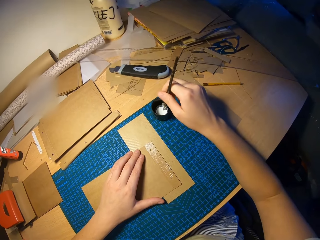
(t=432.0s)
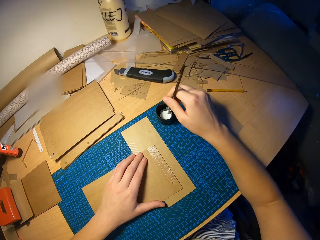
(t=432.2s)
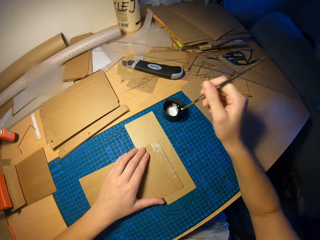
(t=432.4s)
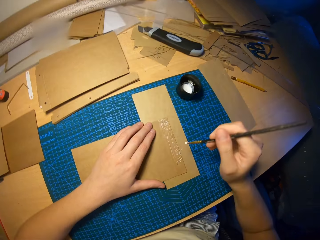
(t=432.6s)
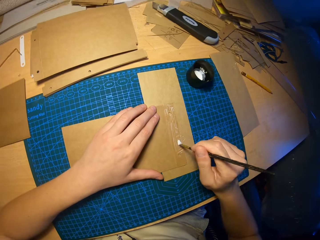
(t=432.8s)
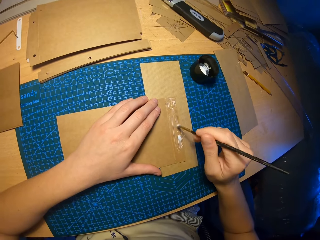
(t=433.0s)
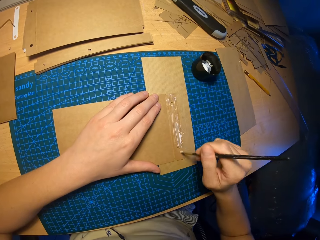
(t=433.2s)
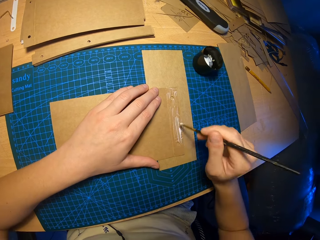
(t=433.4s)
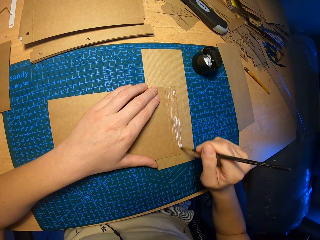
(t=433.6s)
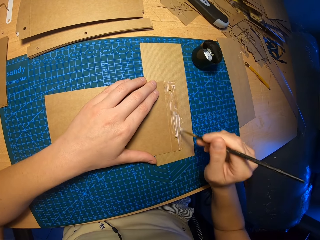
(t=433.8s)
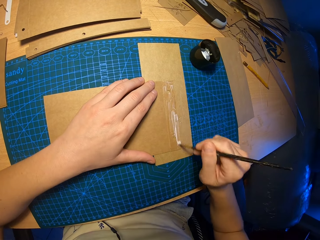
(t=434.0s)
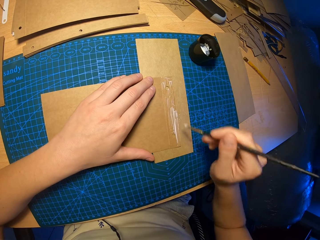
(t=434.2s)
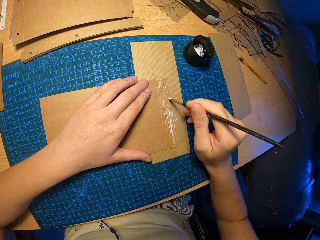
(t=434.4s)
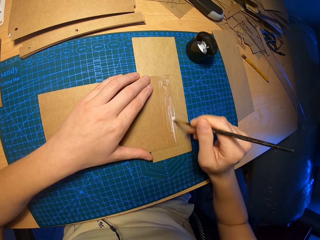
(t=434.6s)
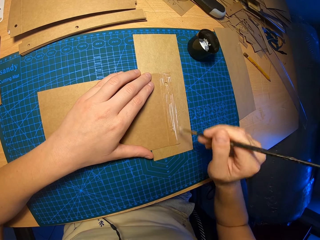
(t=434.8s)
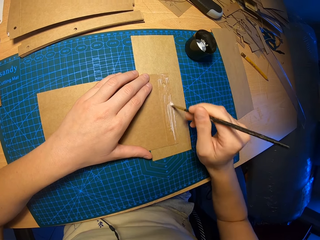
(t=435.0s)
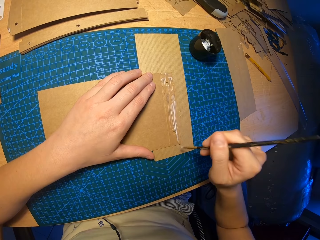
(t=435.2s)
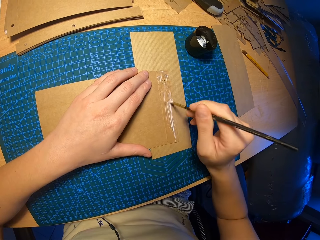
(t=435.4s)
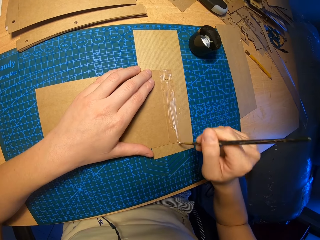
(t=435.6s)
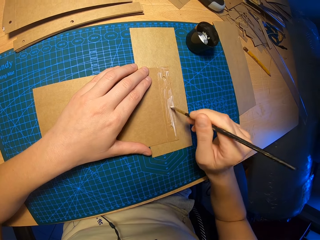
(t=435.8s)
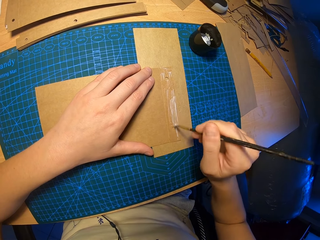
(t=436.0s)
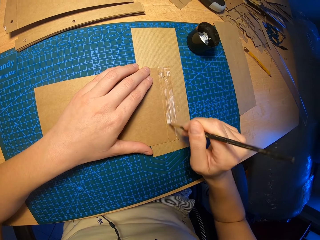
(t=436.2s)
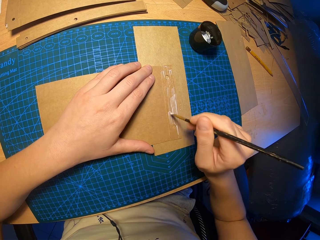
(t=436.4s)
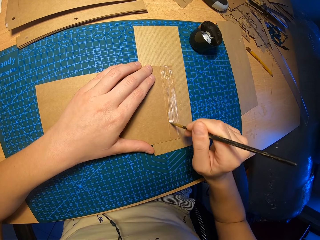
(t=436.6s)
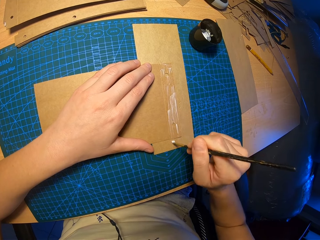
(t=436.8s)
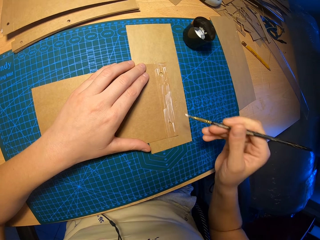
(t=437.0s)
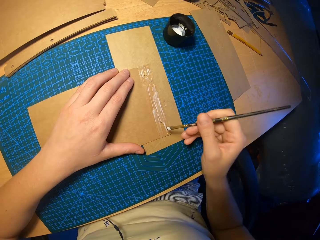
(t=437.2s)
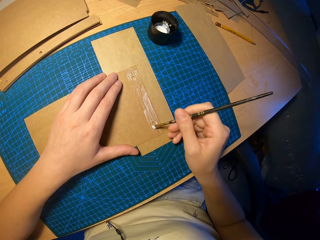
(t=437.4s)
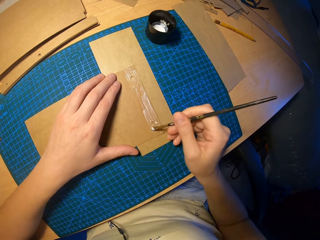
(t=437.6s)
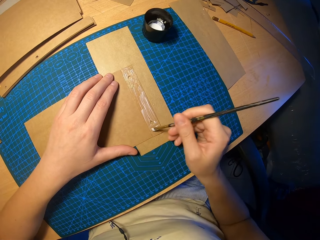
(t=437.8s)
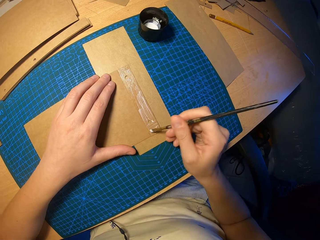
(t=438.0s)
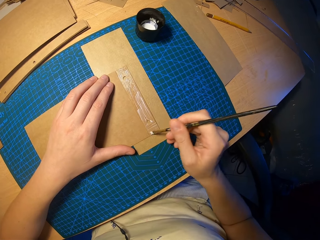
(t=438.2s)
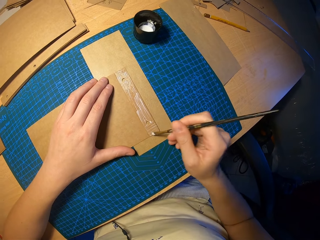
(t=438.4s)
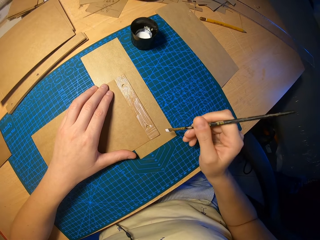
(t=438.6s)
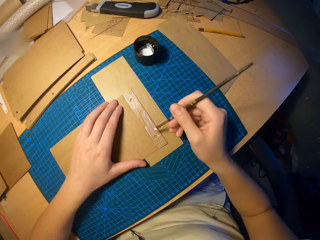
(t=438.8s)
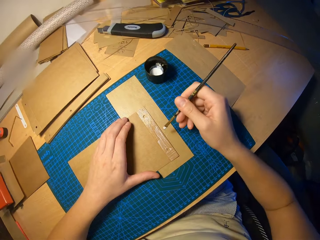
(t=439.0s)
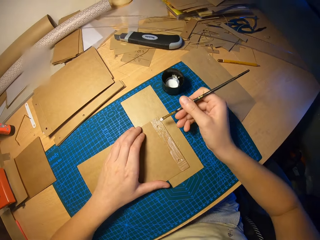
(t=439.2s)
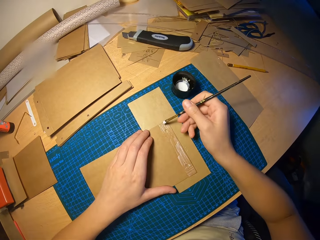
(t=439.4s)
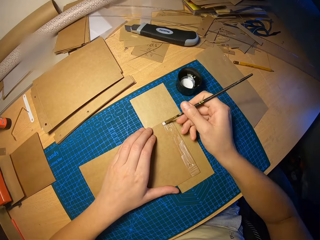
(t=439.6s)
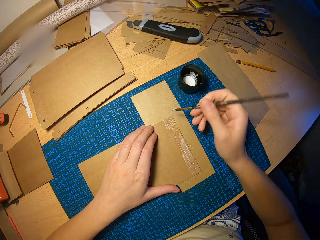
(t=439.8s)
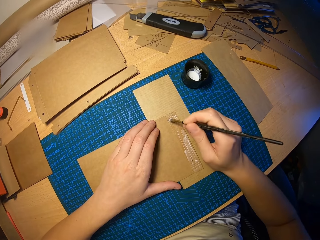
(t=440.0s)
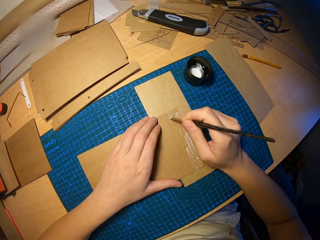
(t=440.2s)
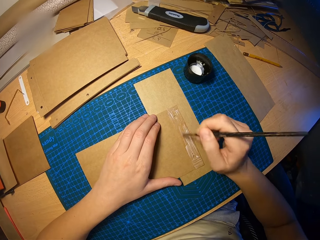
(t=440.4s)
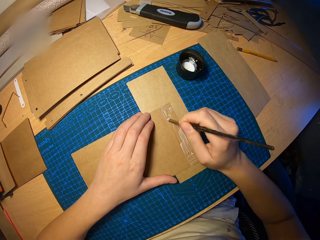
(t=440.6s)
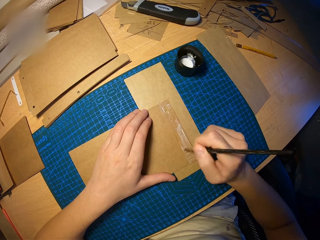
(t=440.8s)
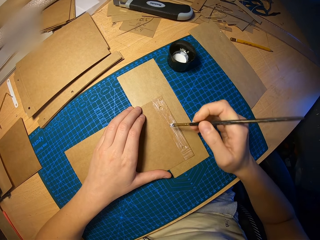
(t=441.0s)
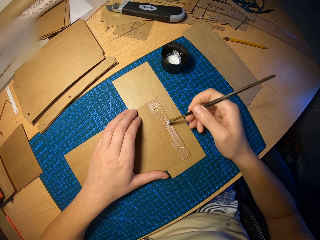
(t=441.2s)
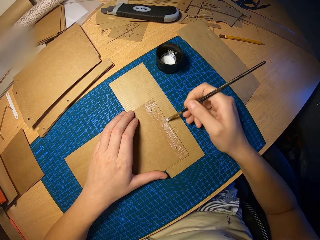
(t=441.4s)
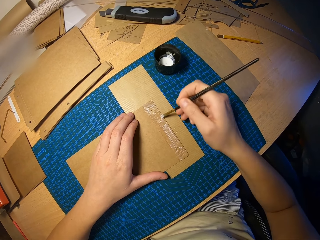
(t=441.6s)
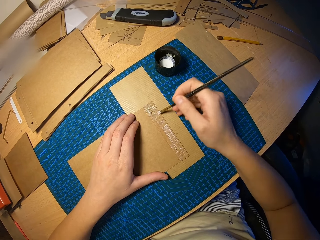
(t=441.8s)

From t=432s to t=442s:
The camera wearer dips the brush in his right hand into the cup of glue on the table. He rubs glue on the craft paper with the brush in his right hand.

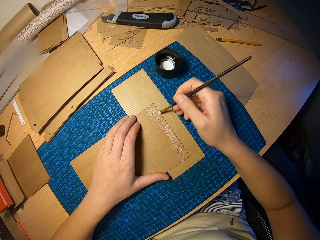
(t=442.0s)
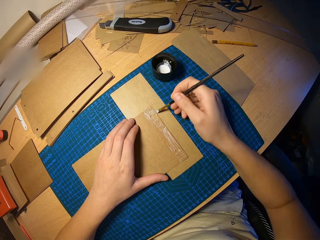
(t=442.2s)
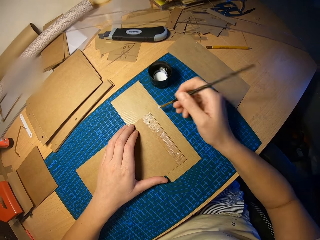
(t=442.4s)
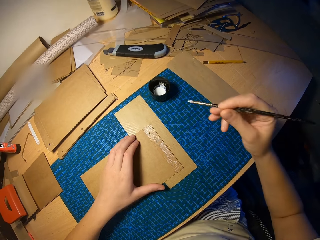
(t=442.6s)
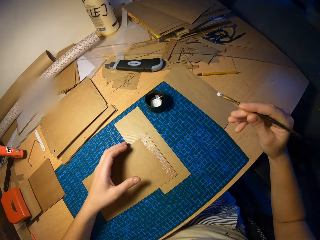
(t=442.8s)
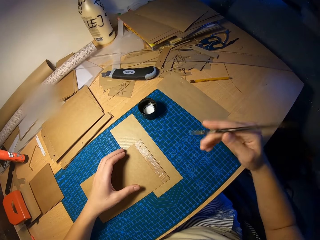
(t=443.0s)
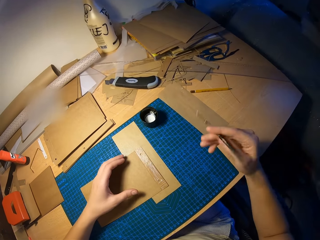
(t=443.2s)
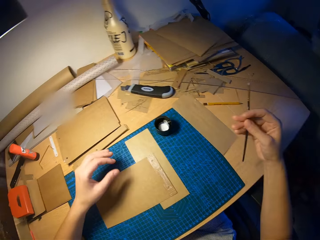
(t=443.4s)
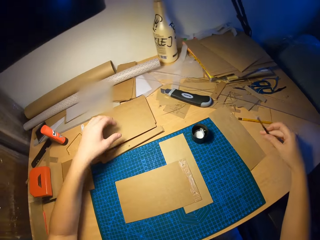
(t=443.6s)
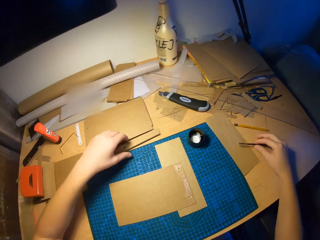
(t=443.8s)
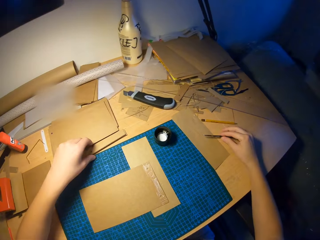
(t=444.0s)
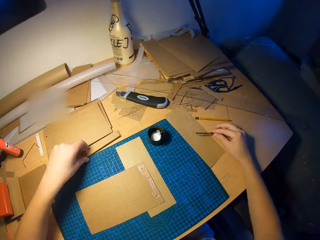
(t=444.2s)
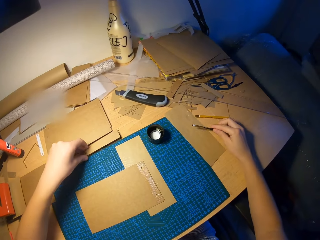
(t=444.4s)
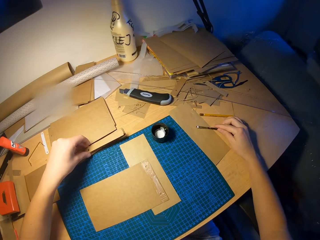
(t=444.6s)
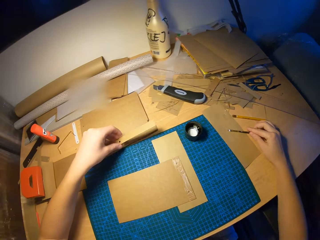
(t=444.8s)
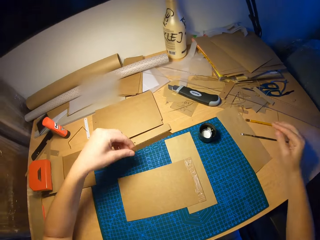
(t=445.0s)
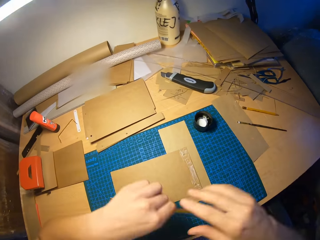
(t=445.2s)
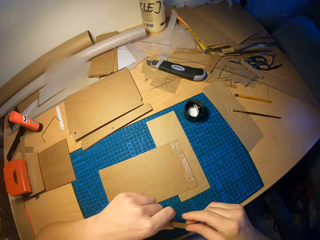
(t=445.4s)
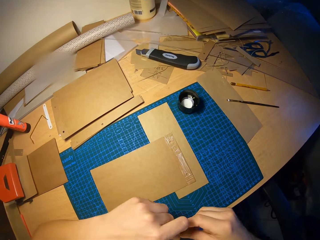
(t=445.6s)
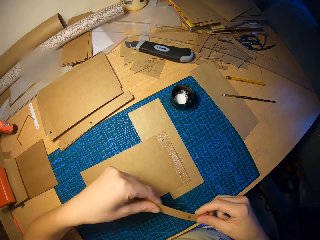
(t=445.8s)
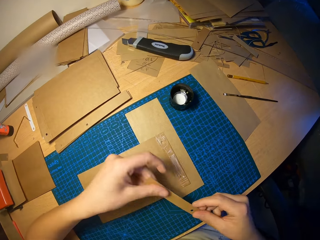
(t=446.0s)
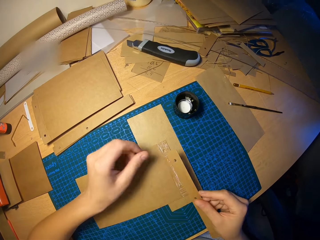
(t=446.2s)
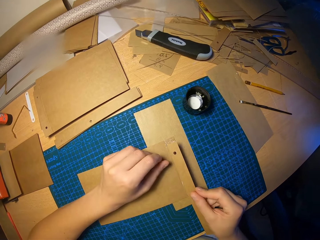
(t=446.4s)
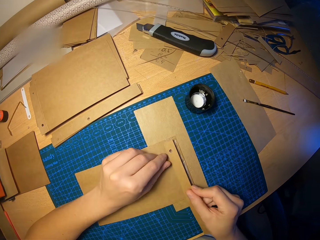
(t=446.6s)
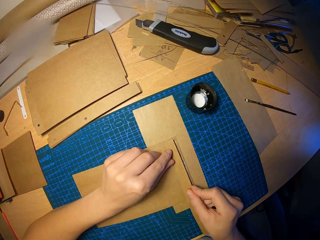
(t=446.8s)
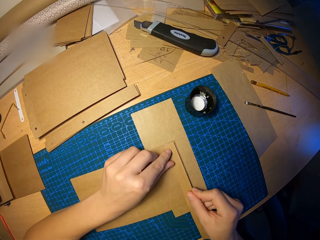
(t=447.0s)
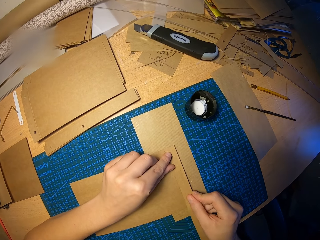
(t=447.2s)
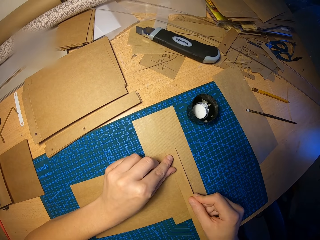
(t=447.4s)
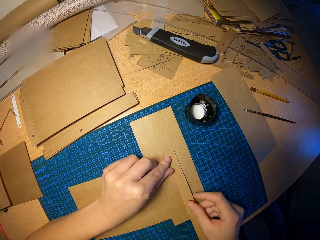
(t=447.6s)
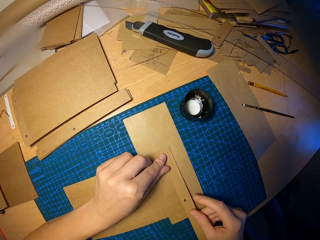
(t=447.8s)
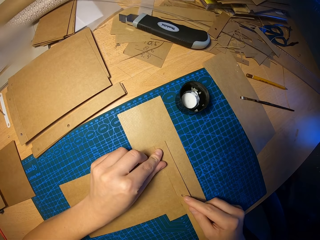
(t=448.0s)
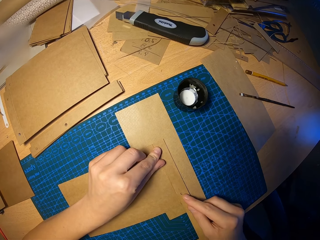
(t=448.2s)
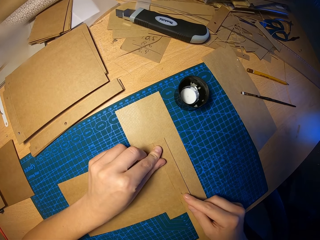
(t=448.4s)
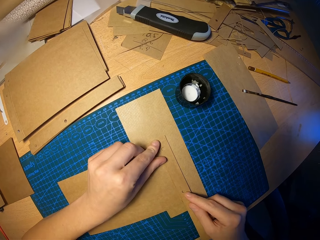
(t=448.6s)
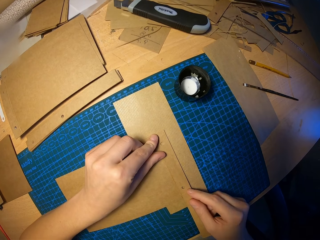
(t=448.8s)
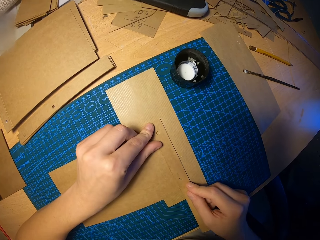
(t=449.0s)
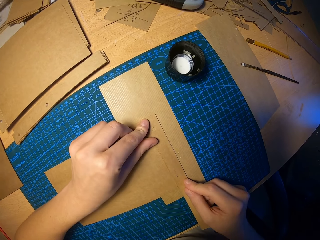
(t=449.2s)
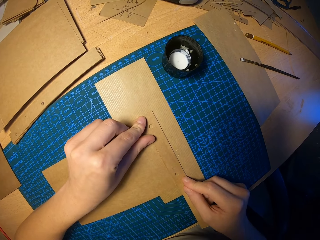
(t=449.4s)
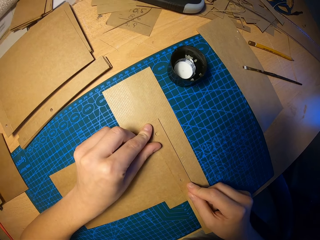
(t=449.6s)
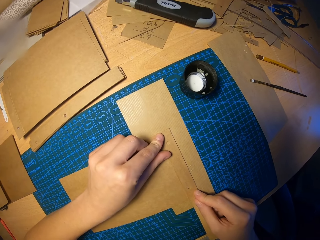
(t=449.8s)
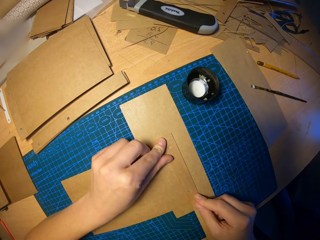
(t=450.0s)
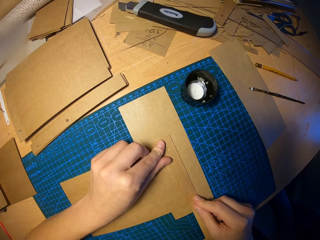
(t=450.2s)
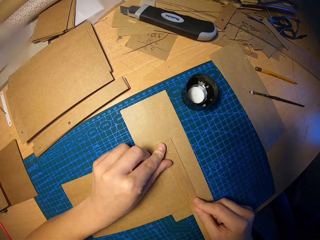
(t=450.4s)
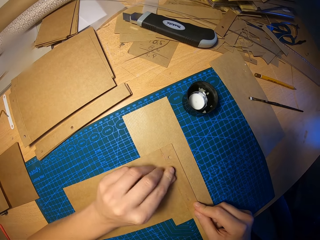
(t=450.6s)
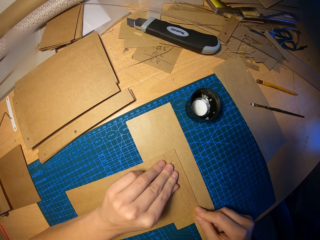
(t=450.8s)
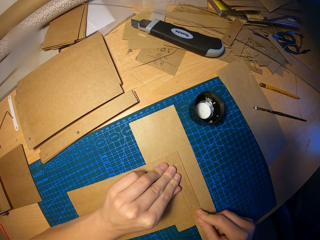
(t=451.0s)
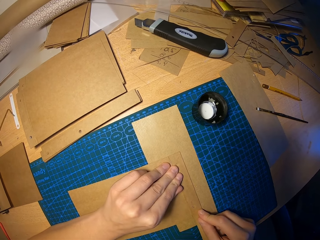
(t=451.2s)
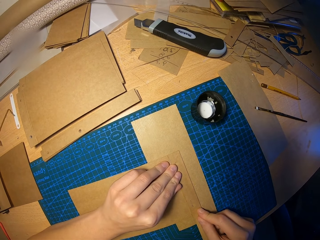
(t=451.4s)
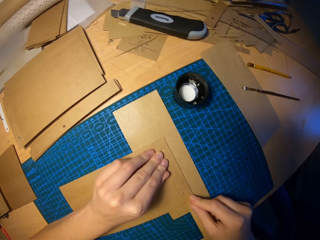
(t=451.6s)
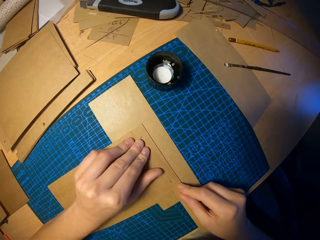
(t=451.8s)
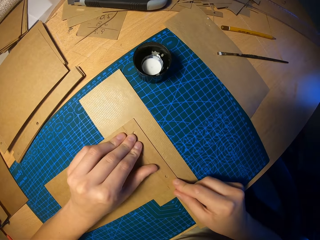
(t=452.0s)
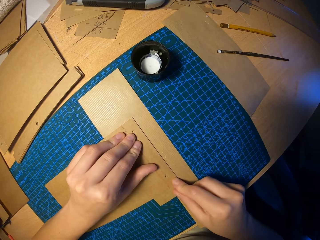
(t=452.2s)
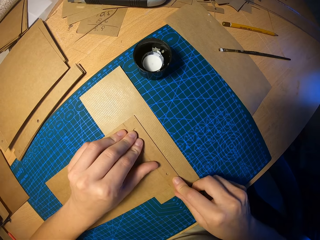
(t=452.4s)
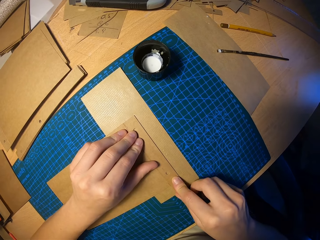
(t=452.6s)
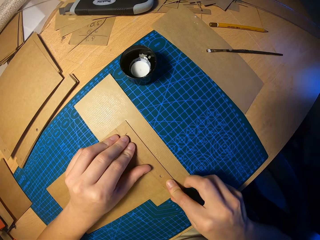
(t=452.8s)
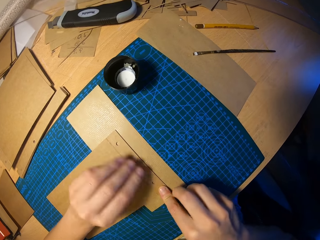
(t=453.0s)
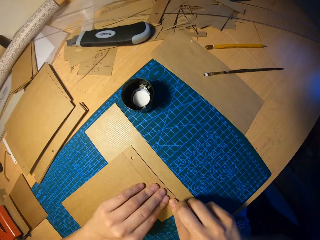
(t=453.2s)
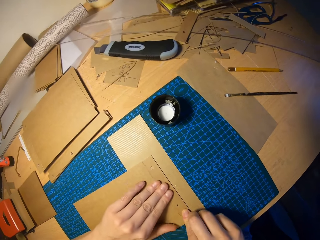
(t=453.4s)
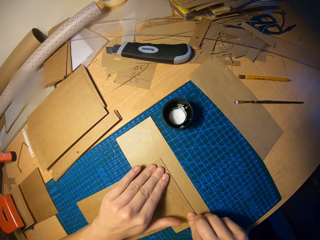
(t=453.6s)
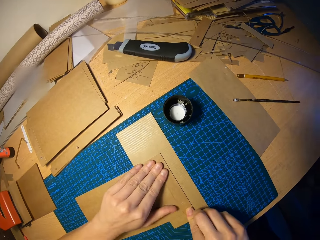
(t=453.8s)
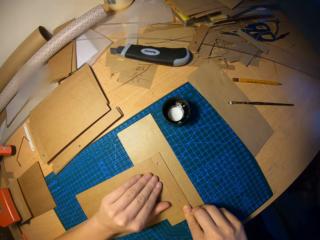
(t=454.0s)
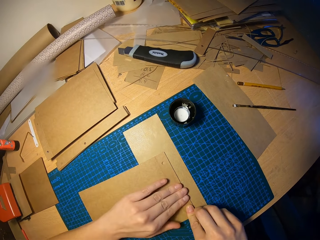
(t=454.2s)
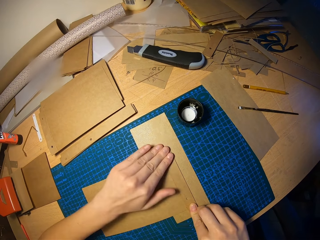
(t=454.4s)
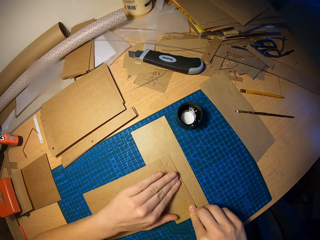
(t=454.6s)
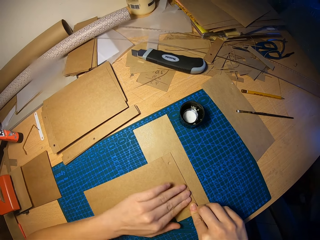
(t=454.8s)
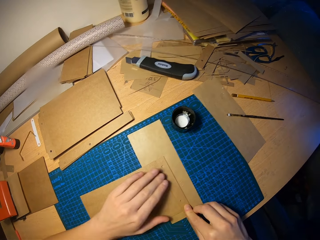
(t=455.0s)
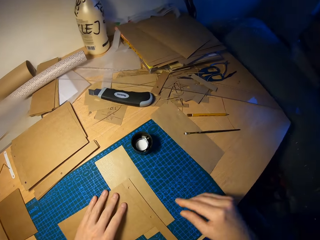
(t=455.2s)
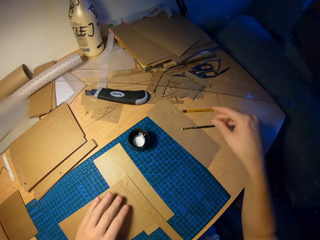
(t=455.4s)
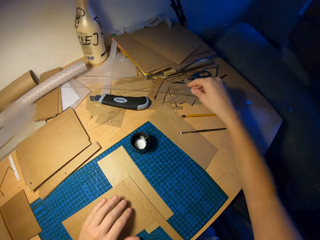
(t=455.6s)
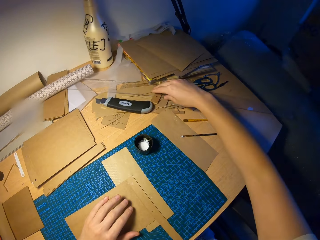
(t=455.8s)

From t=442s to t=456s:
The camera wearer turns the brush on the right hand. He drops the brush in his right hand on the table. He picks up a small craft paper or piece of board on the pile of small craft papers on the table with his left hand. He holds the piece of board with both hands. He attaches the small craft paper on the craft paper on the table with both hands. He presses on the attached craft papers with both hands. He flattens the board with the left hand.
